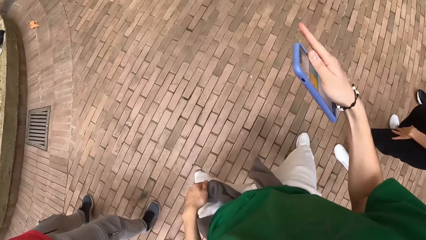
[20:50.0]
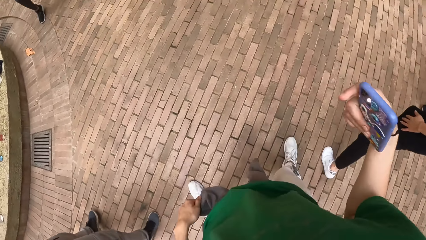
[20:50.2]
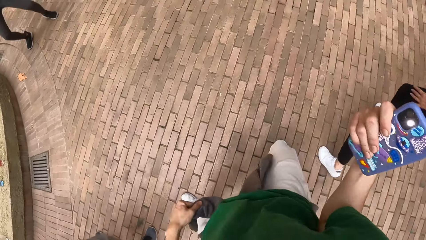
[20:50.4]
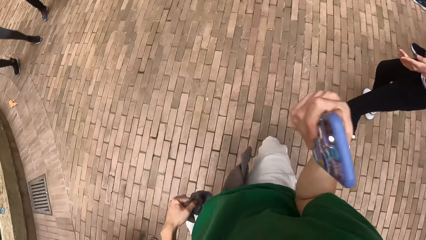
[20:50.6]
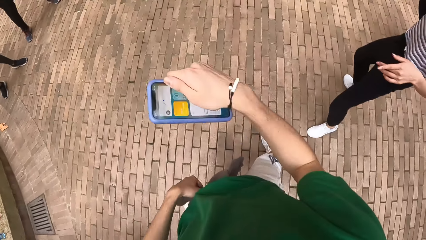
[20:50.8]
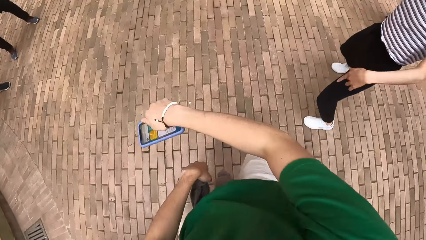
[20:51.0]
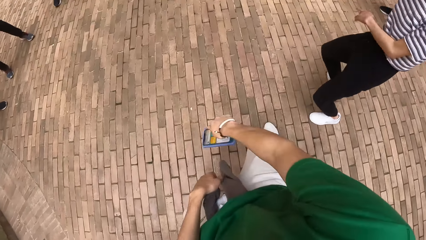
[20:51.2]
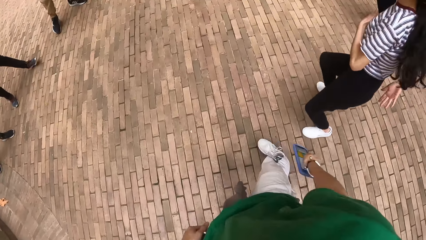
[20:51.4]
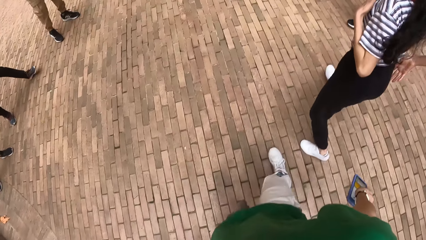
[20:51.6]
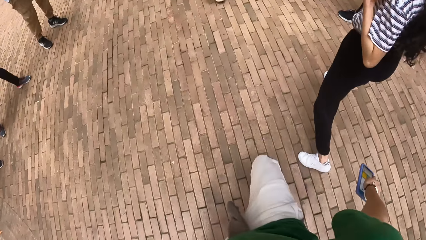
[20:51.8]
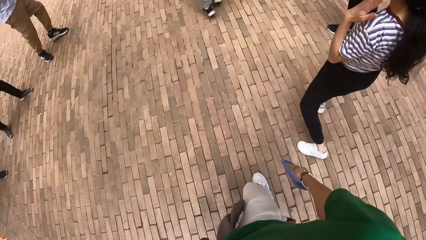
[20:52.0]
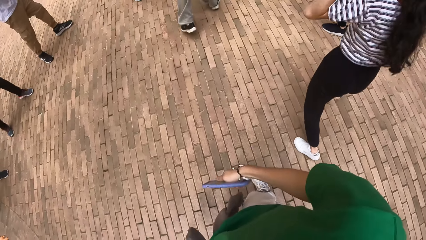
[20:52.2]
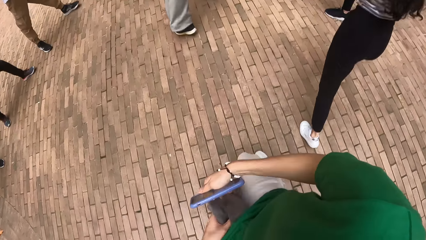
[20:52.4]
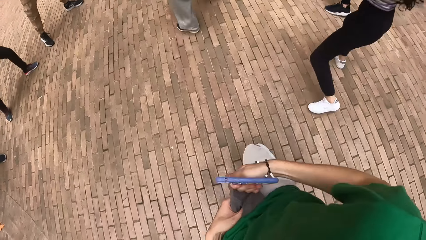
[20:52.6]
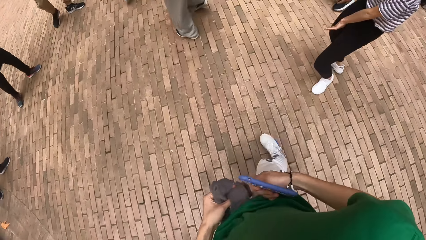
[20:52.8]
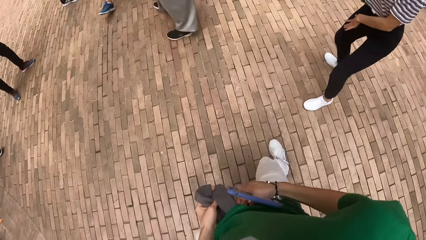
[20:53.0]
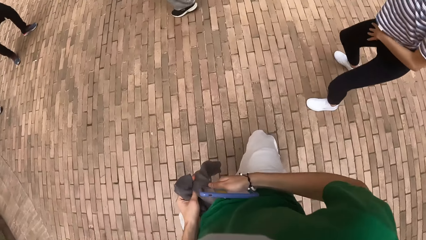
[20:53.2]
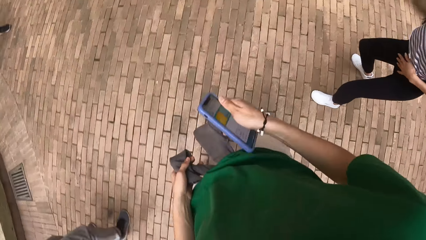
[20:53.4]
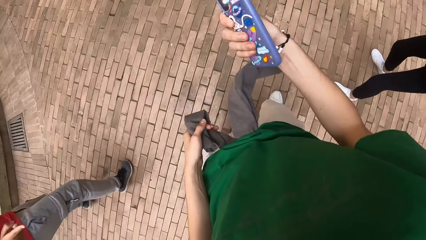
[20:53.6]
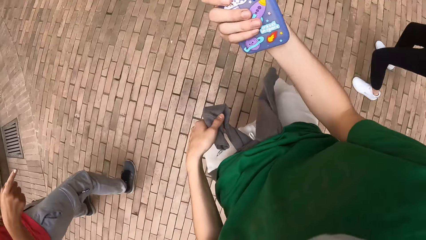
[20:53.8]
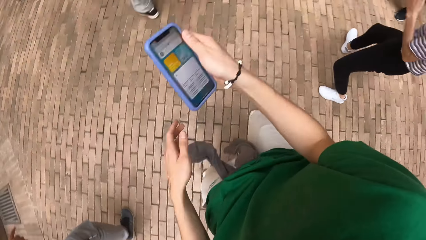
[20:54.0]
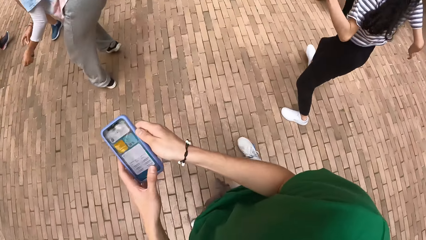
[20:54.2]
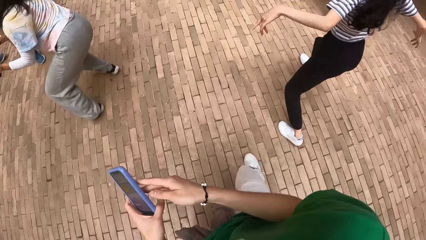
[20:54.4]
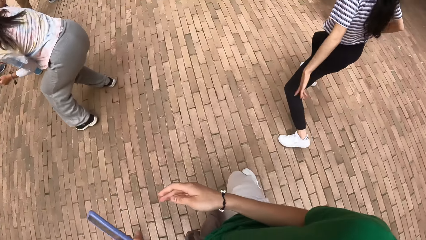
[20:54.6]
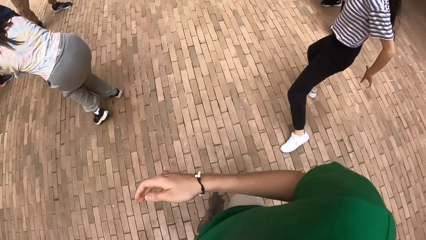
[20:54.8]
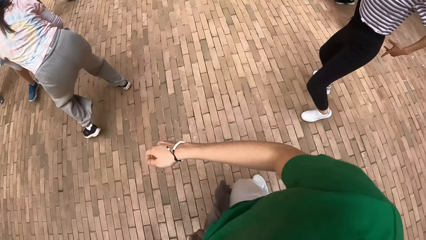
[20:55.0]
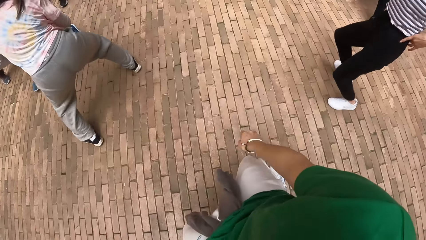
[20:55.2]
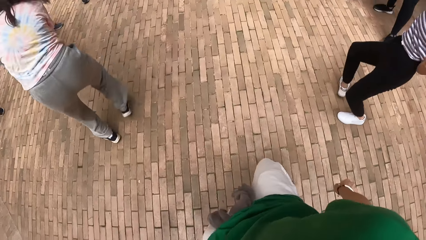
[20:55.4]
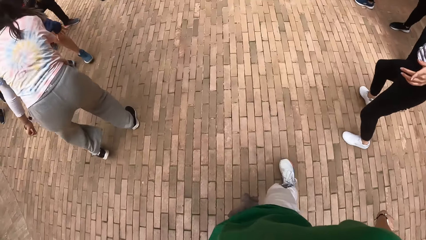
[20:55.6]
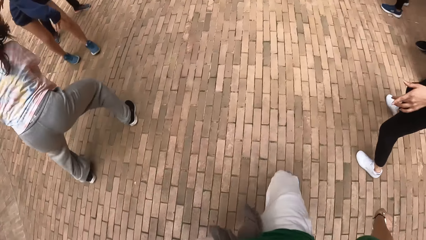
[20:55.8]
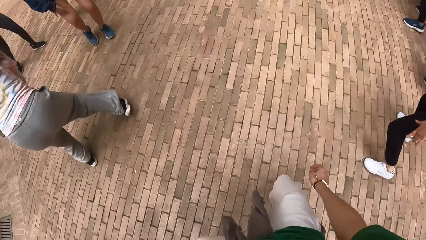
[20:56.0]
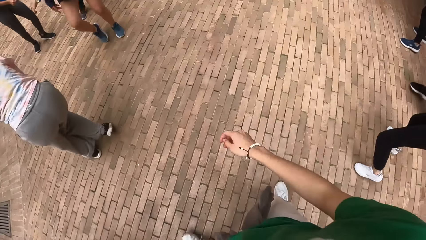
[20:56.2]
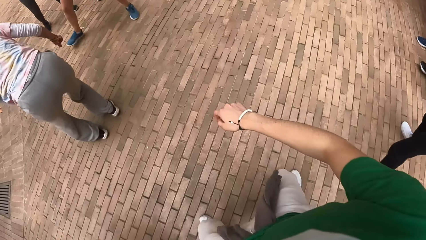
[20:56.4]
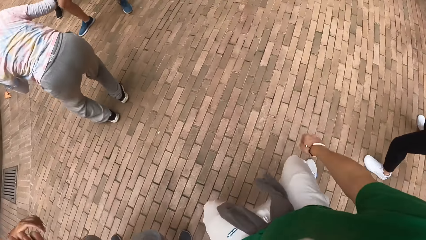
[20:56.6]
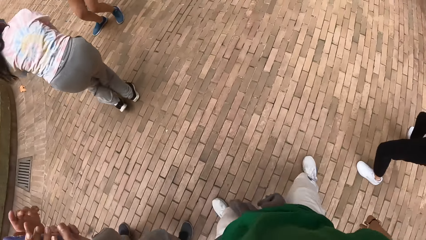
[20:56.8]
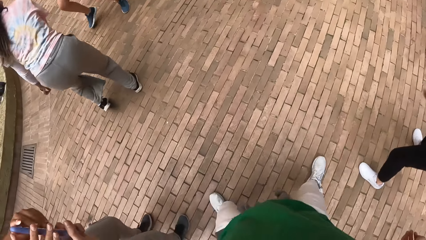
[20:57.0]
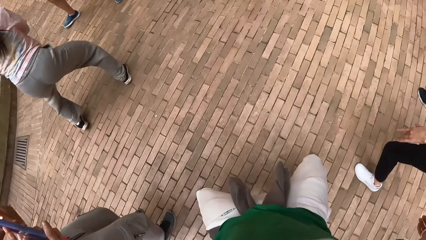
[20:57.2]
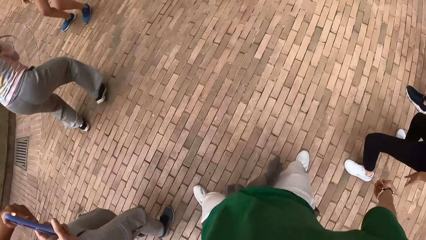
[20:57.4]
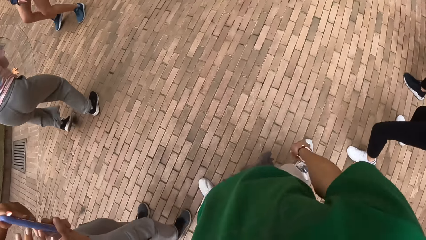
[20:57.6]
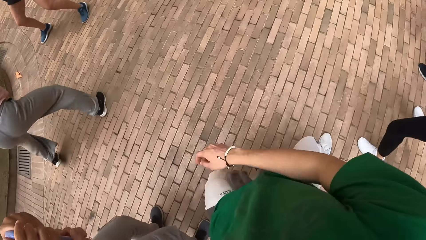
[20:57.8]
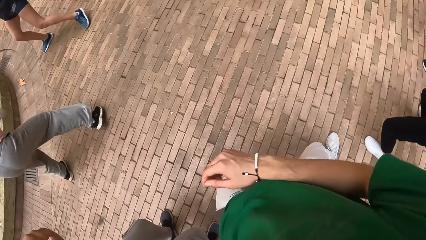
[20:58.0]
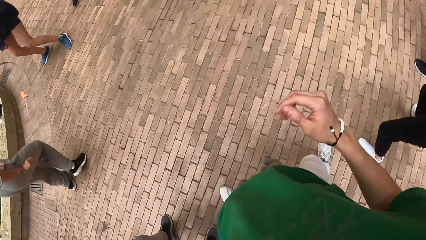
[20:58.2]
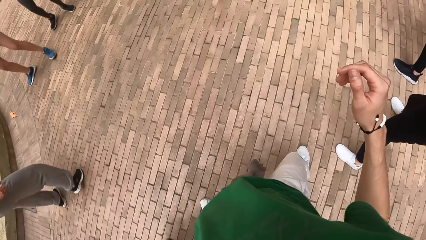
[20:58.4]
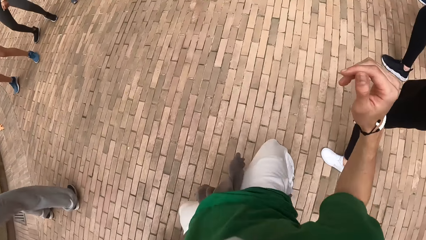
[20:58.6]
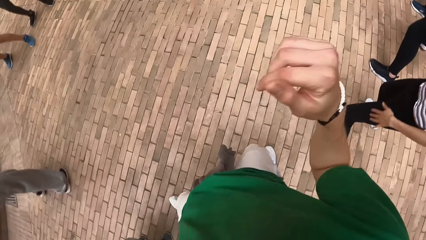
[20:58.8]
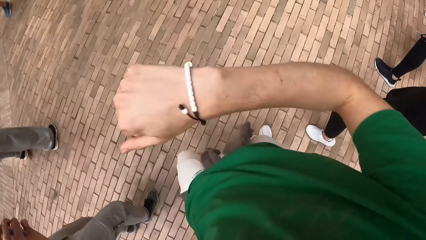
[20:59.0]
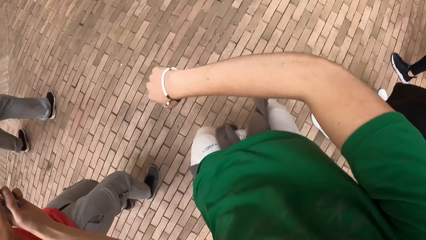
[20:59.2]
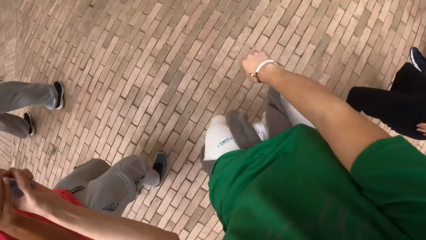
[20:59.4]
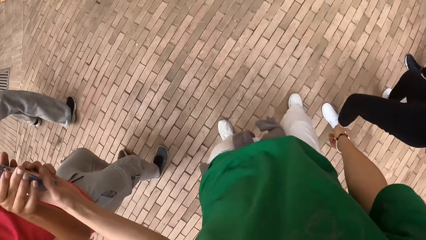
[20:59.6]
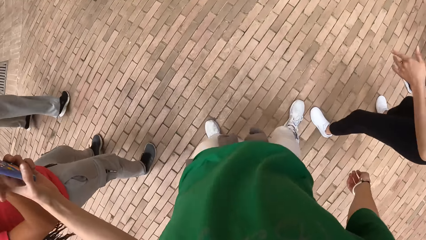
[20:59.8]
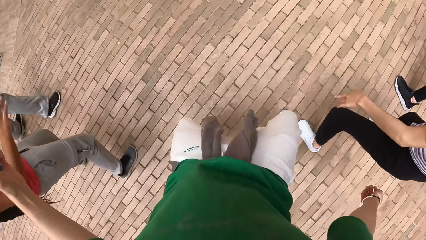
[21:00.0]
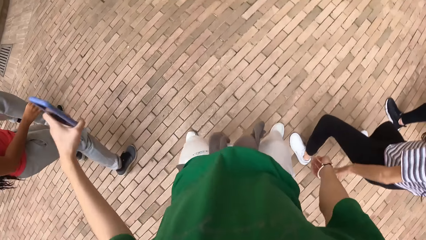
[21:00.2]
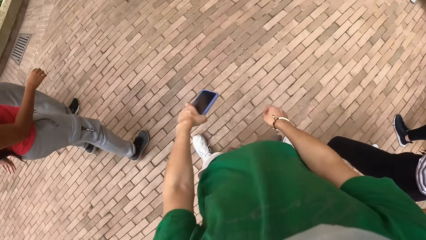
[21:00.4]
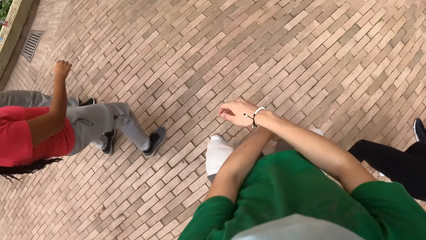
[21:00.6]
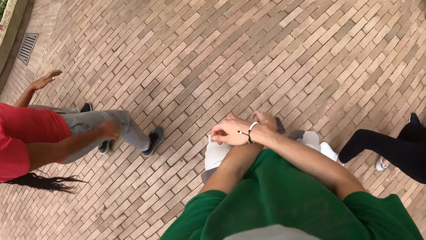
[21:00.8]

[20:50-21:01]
The camera wearer holds a cardigan on his waist with his left hand. He looks at his phone, flips the phone, and passes the mobile phone from his right hand to his left hand. He dances. The woman operates the mobile phone with the left hand of the camera wearer with both hands.

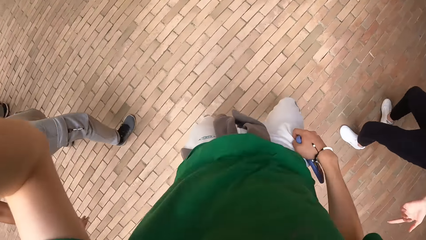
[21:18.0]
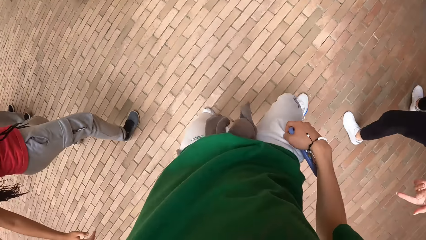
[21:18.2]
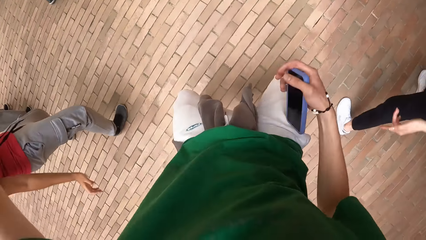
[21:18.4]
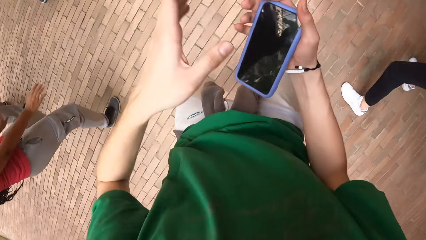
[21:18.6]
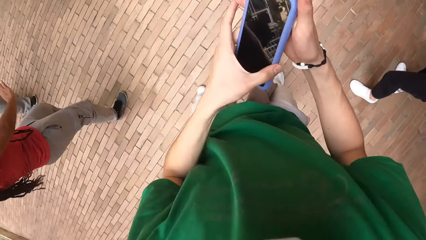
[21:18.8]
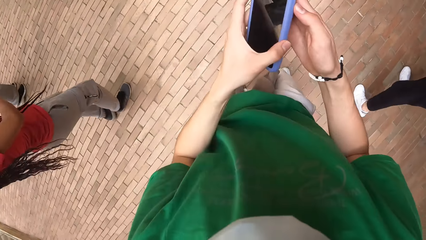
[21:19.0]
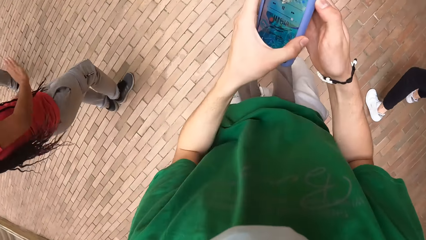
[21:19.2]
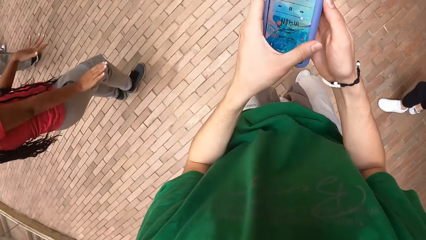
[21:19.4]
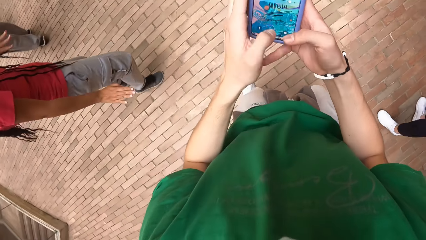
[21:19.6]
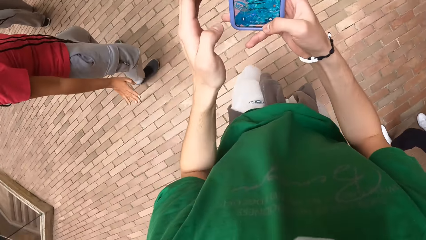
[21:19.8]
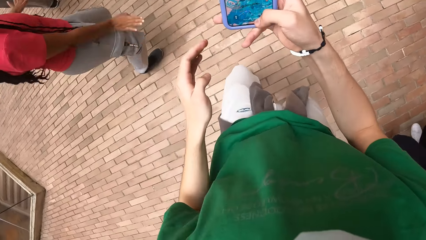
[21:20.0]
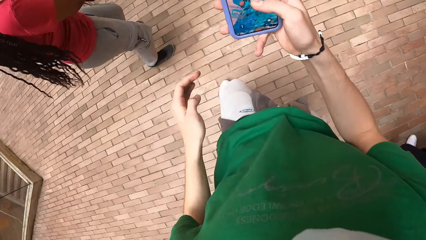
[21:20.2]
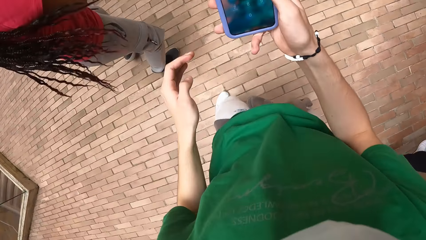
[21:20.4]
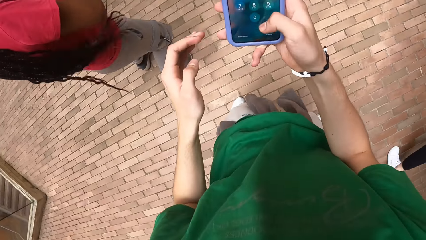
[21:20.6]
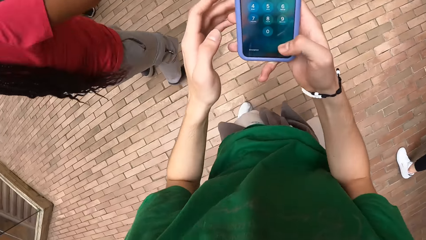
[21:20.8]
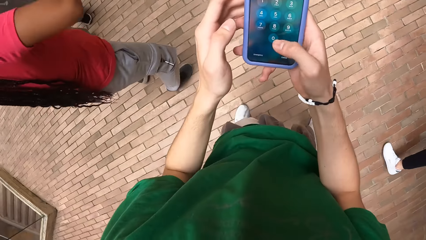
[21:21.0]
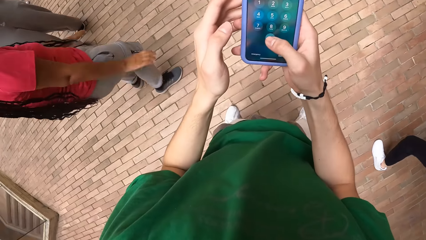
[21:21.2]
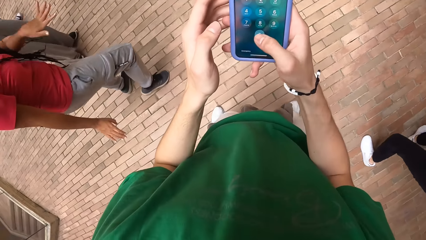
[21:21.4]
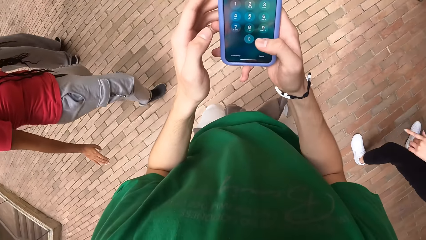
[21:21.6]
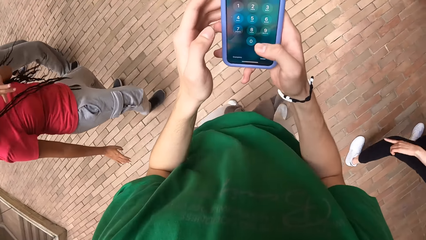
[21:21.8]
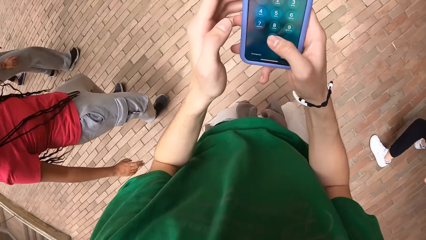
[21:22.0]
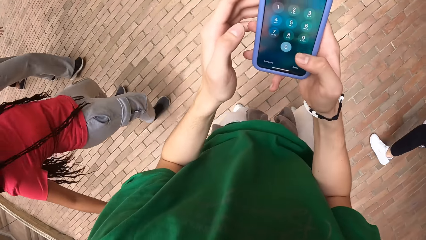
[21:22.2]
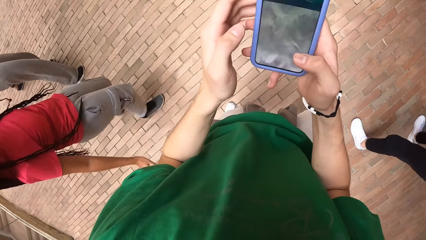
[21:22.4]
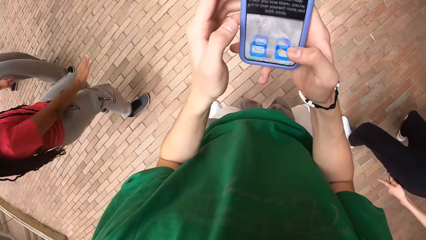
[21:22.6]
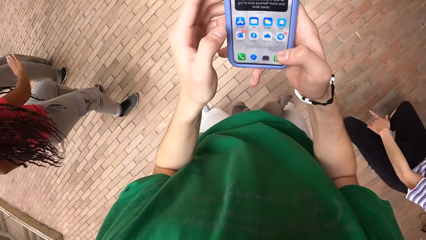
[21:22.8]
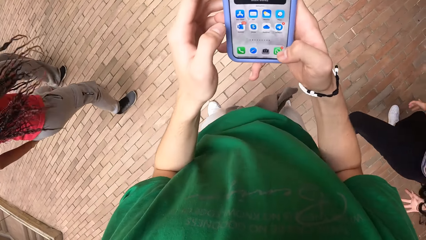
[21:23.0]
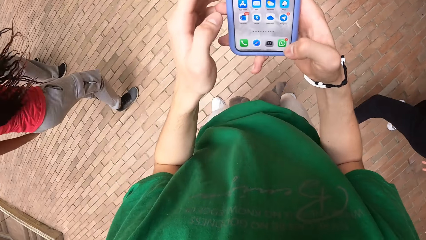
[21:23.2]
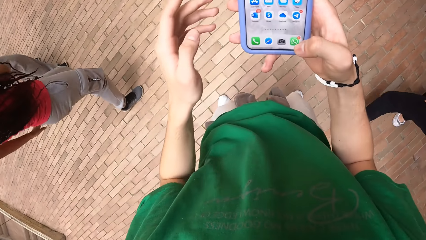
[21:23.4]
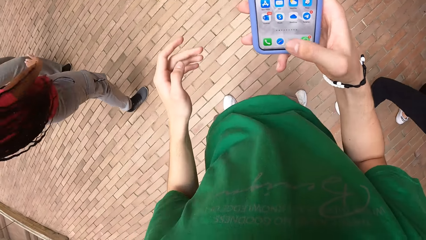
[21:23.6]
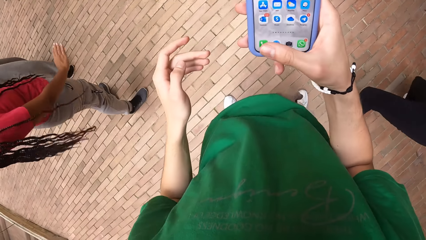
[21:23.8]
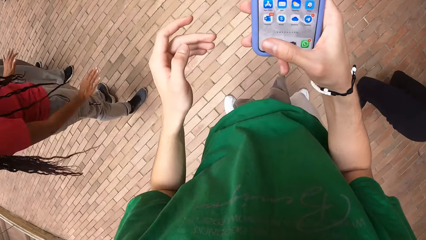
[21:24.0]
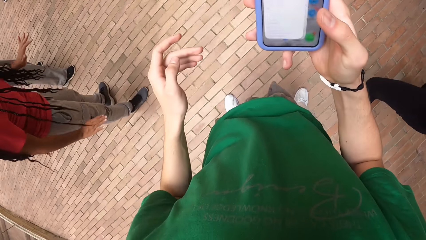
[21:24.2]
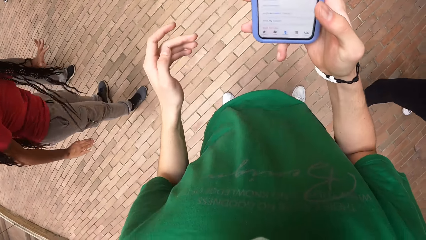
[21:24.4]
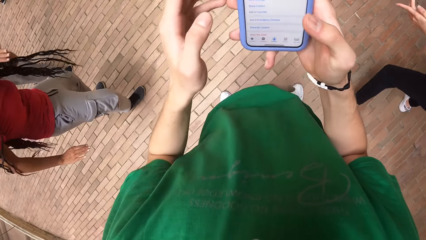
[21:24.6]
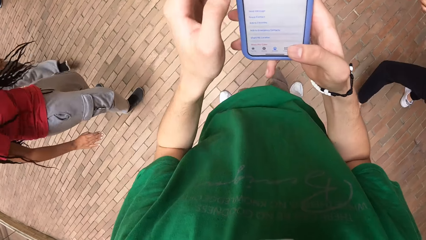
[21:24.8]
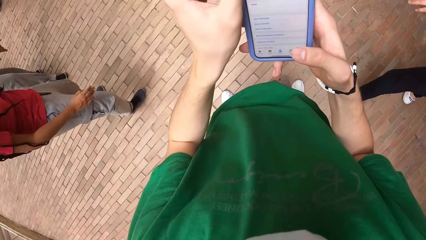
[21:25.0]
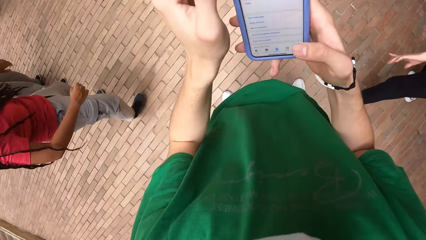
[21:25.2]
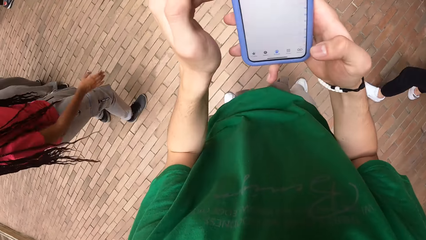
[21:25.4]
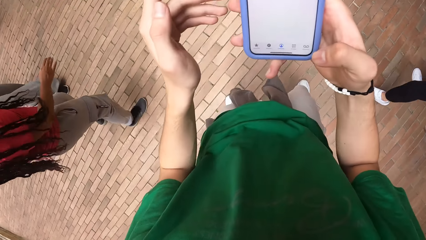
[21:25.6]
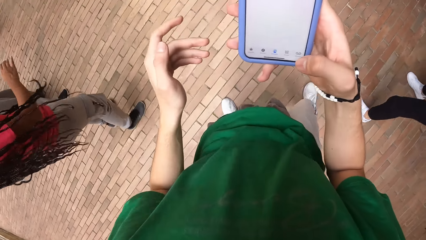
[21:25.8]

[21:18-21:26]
The camera wearer pulls his hand off the camera. He operates the mobile phone with both hands. He switches the phone to the other hand. He pulls his hand off the phone. He operates the mobile phone with his right hand. He holds the phone with both hands. He operates the phone. He pulls his hand off the phone. He operates the mobile phone with both hands.
